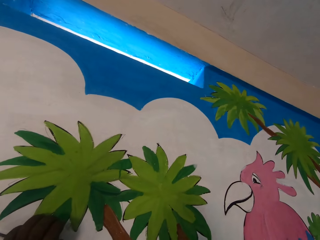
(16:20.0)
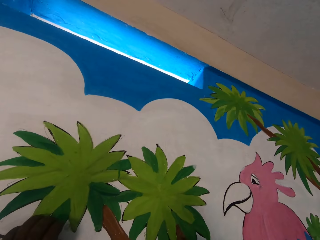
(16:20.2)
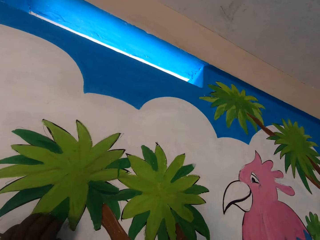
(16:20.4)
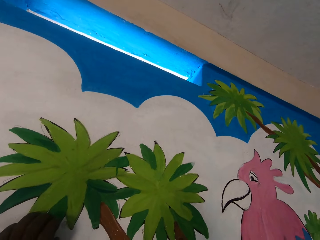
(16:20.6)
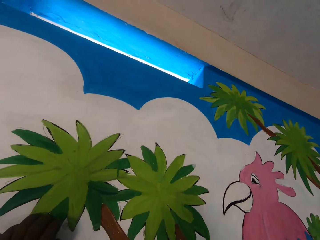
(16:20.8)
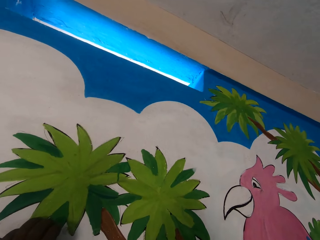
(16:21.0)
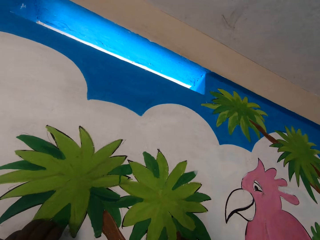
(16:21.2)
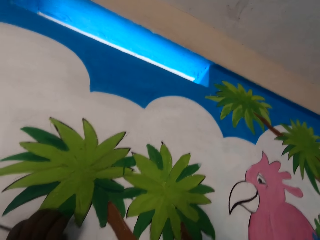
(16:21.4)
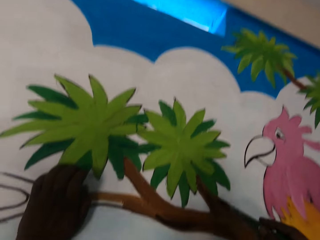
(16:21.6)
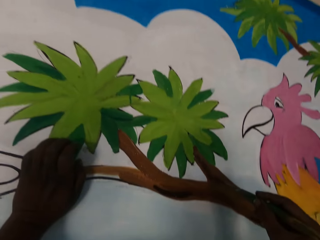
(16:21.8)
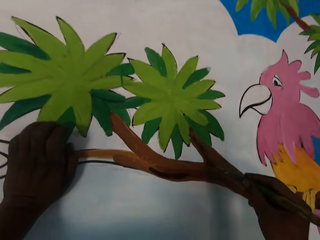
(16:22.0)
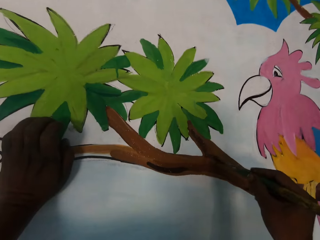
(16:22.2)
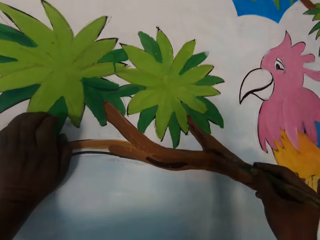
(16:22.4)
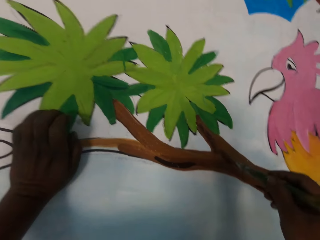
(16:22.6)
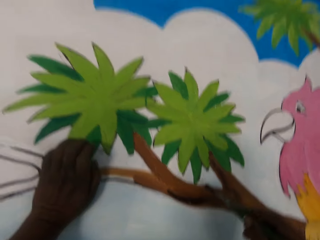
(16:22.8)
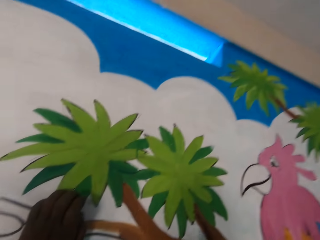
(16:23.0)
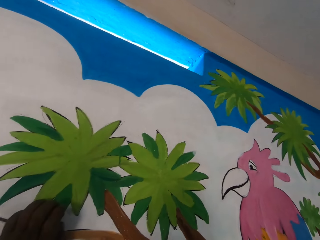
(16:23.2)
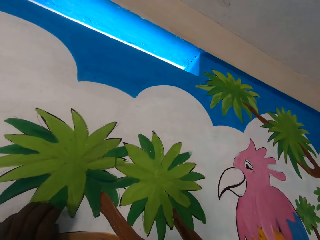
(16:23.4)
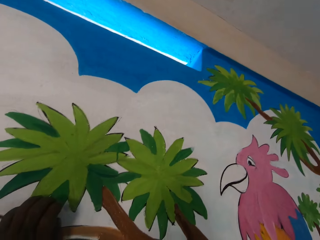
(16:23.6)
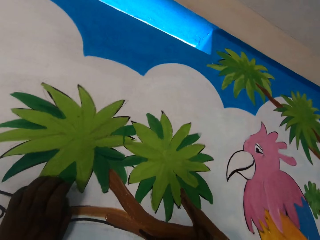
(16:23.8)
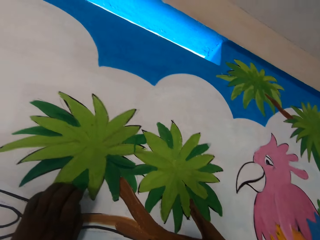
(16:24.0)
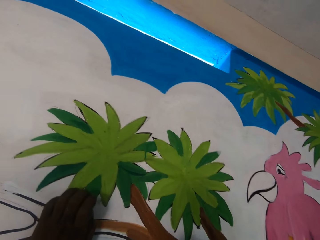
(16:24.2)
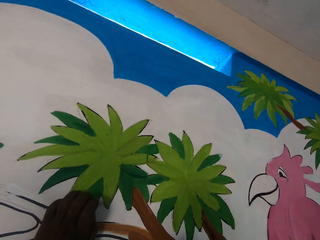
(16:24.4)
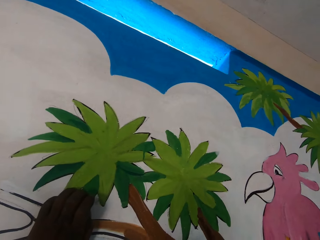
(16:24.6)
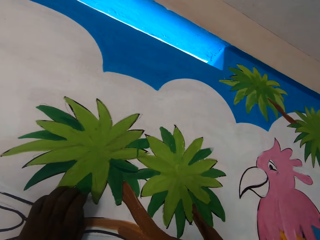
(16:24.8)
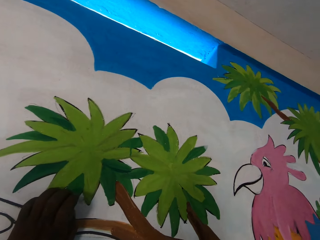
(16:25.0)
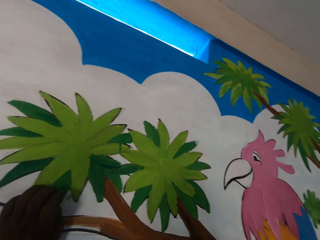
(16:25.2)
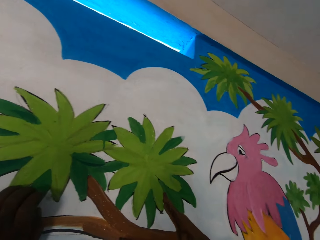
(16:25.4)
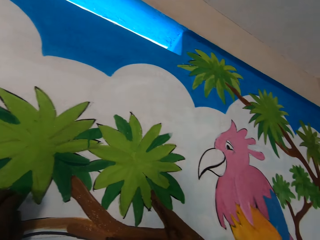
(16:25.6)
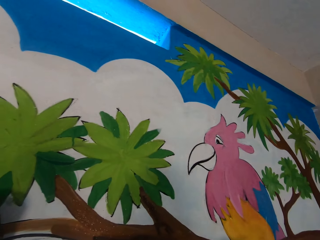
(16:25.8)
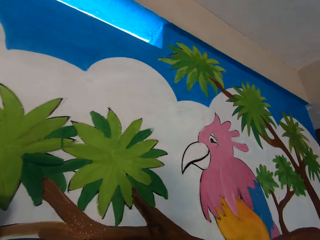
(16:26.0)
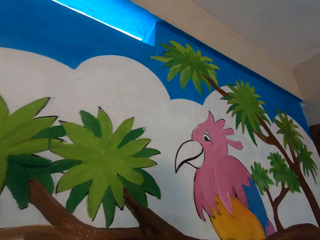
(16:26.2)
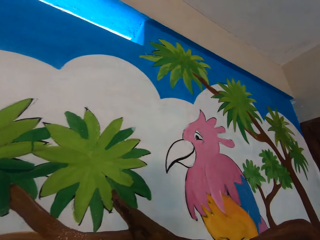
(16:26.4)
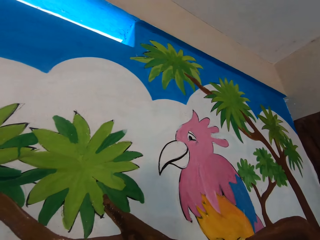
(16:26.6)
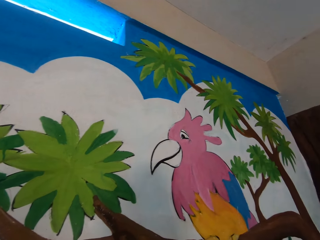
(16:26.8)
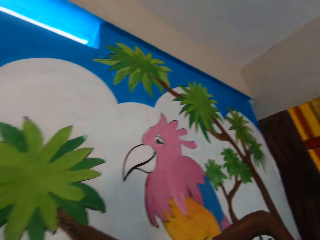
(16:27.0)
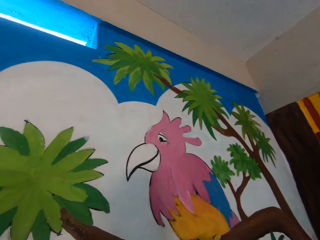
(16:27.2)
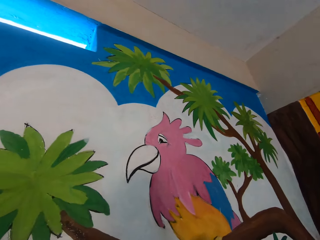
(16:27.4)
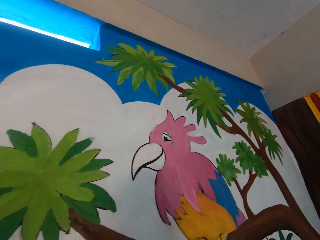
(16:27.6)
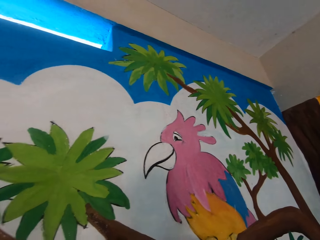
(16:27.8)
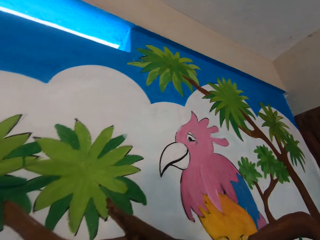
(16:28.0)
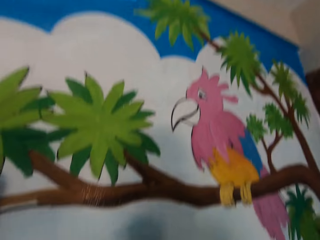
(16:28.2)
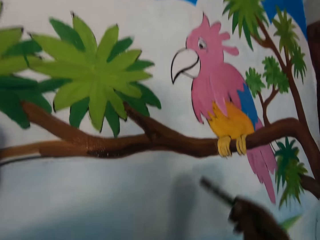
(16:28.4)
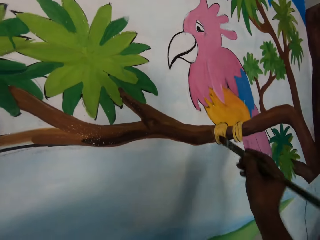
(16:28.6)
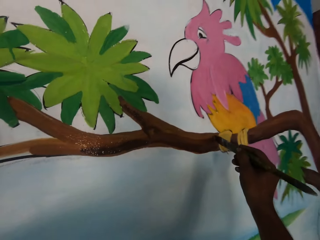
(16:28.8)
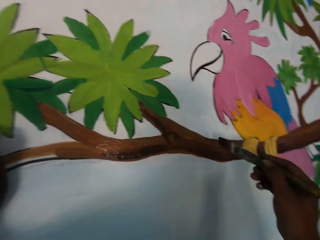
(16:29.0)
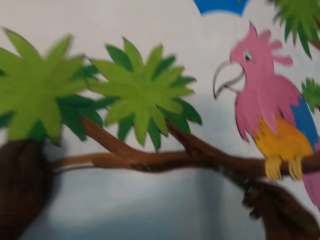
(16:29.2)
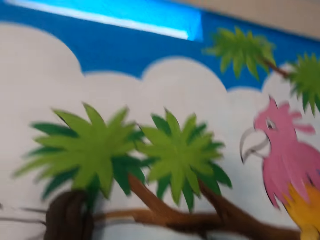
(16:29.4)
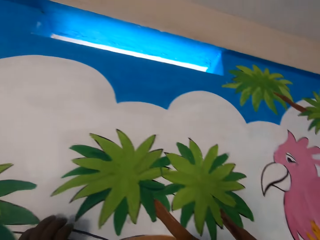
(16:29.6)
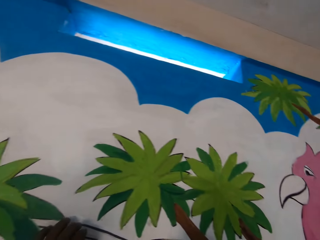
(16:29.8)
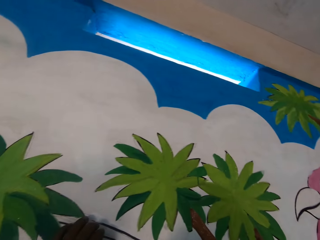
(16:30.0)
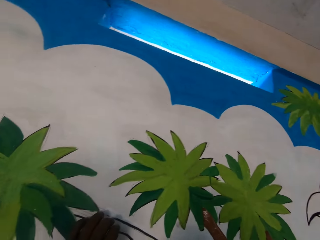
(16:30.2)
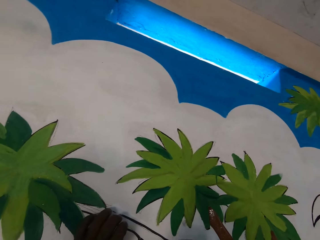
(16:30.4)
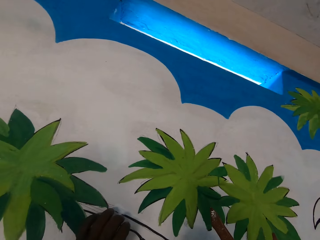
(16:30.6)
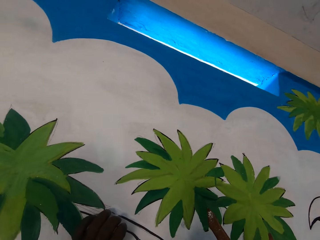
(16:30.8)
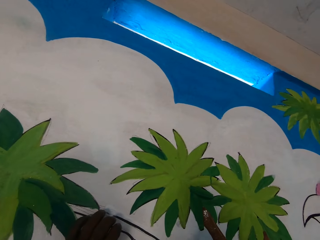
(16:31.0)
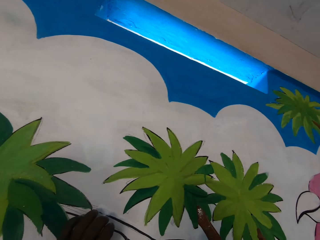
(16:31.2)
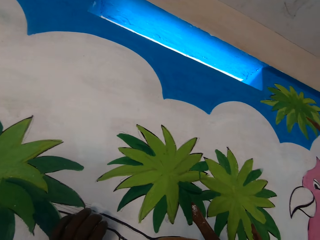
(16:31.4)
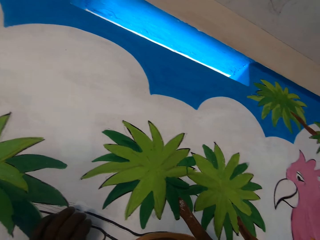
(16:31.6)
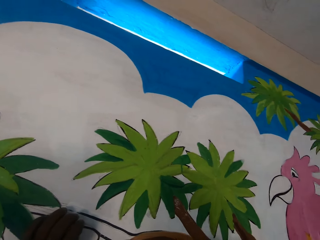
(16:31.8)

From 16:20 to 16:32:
The camera wearer paints the mural on the wall with the paintbrush in his right hand.

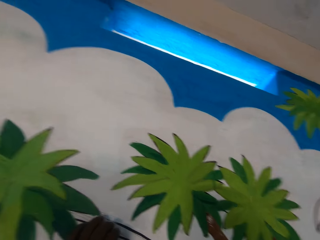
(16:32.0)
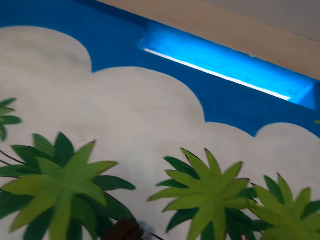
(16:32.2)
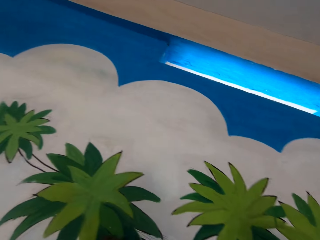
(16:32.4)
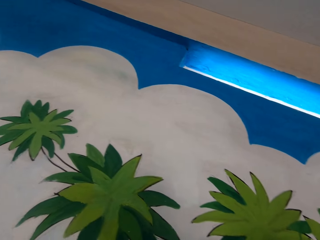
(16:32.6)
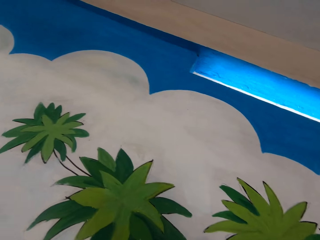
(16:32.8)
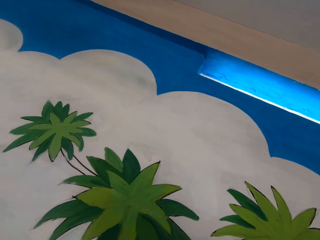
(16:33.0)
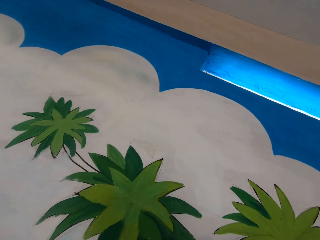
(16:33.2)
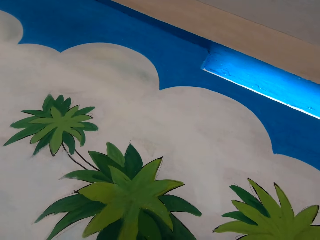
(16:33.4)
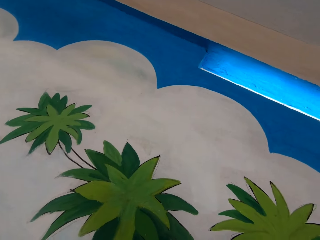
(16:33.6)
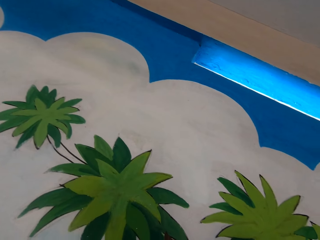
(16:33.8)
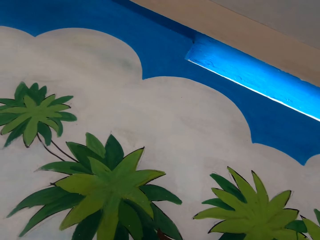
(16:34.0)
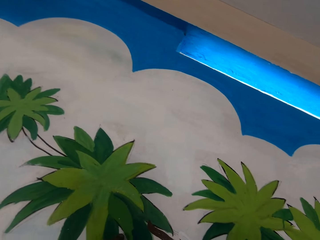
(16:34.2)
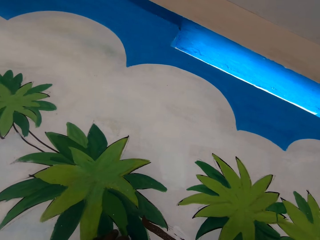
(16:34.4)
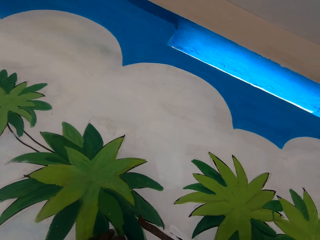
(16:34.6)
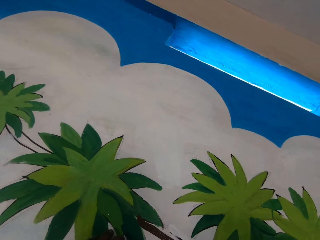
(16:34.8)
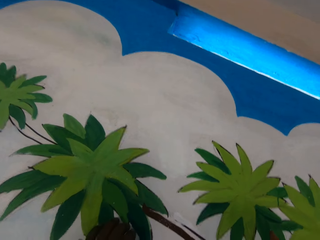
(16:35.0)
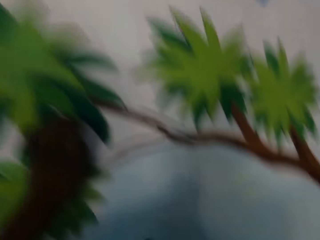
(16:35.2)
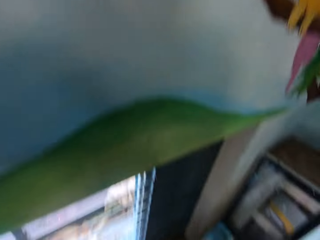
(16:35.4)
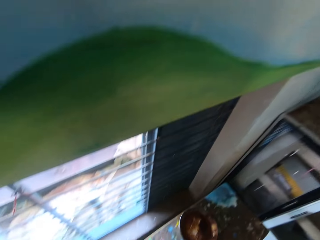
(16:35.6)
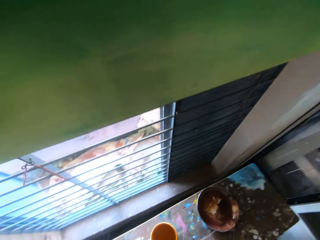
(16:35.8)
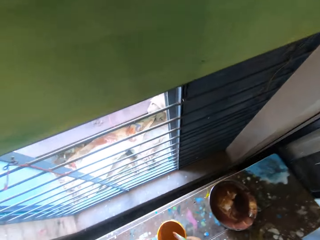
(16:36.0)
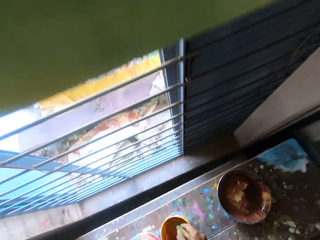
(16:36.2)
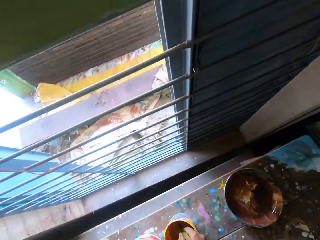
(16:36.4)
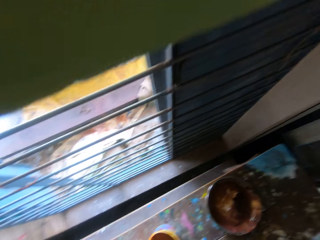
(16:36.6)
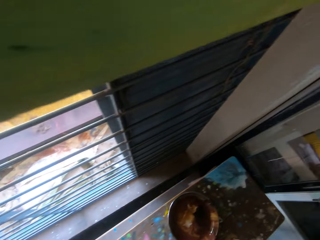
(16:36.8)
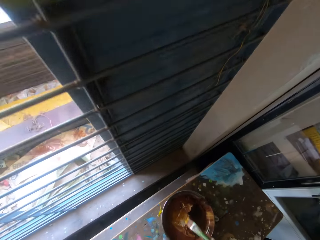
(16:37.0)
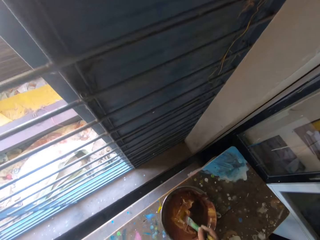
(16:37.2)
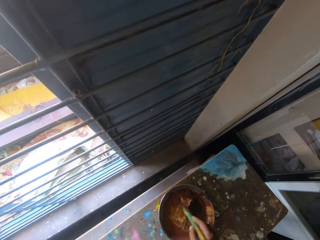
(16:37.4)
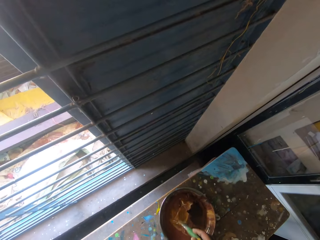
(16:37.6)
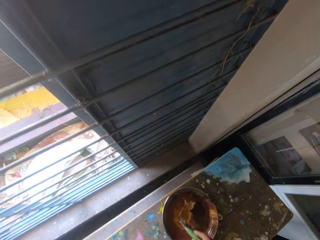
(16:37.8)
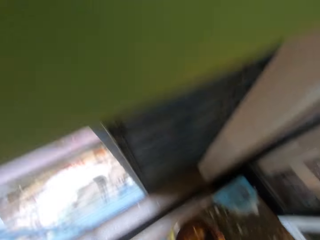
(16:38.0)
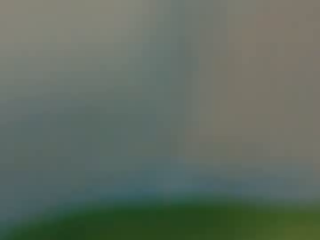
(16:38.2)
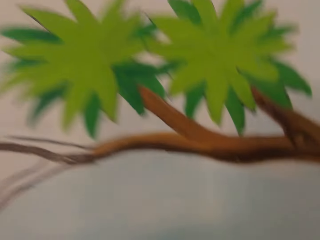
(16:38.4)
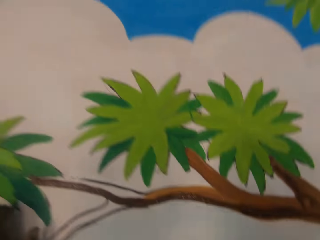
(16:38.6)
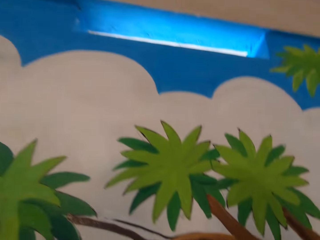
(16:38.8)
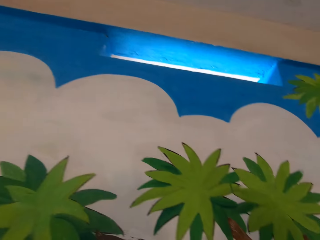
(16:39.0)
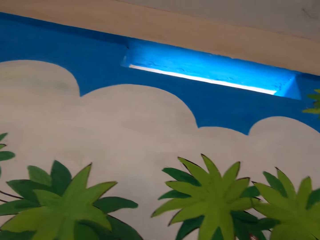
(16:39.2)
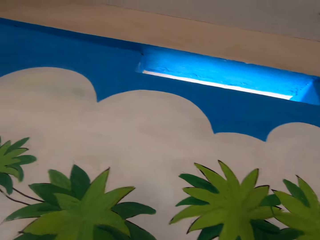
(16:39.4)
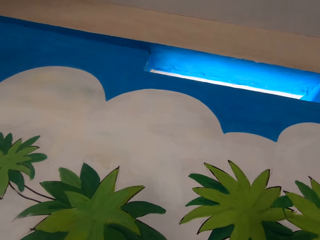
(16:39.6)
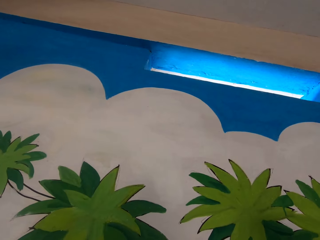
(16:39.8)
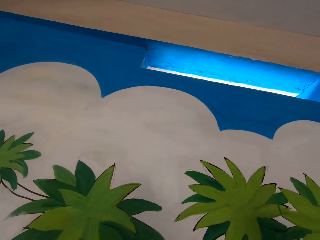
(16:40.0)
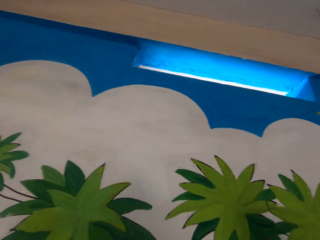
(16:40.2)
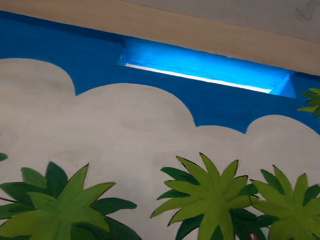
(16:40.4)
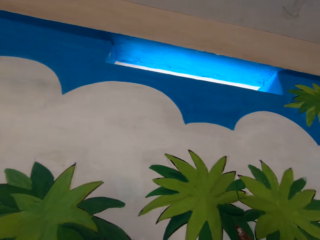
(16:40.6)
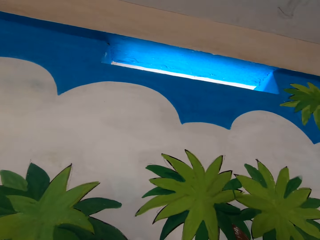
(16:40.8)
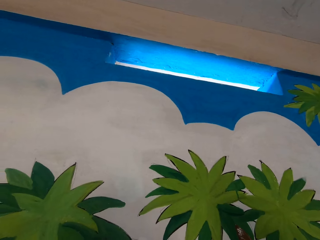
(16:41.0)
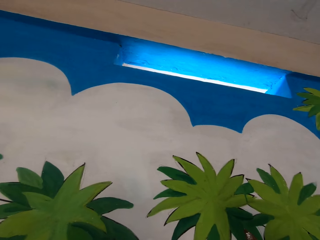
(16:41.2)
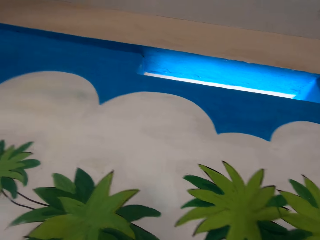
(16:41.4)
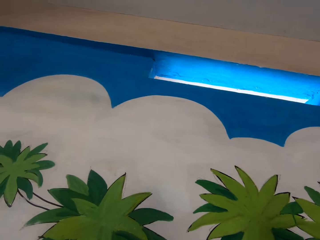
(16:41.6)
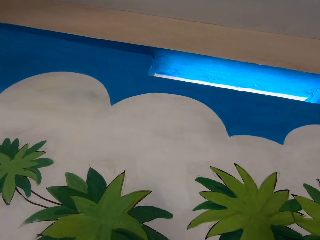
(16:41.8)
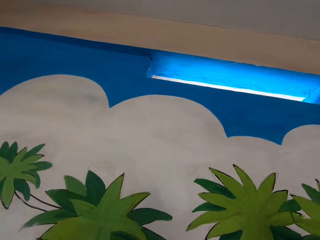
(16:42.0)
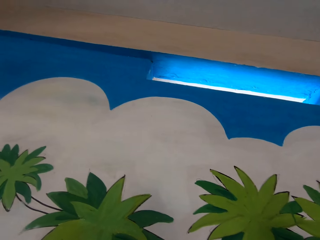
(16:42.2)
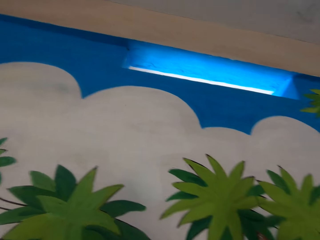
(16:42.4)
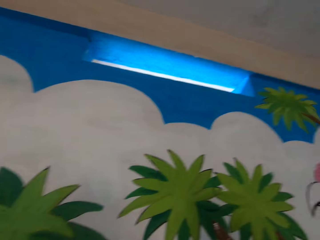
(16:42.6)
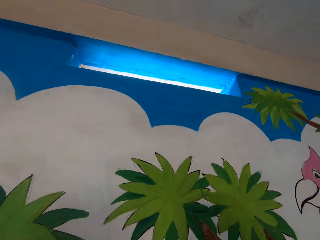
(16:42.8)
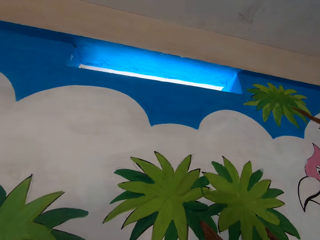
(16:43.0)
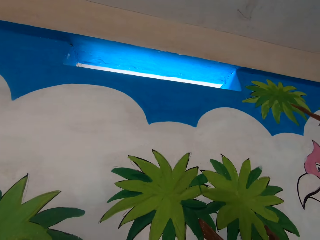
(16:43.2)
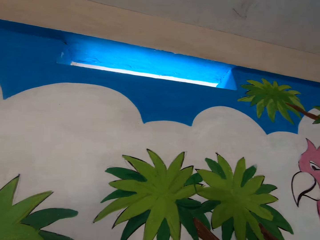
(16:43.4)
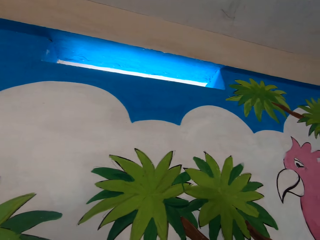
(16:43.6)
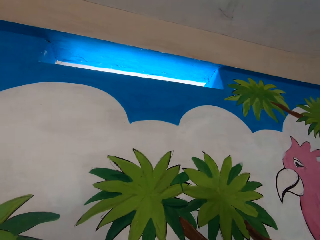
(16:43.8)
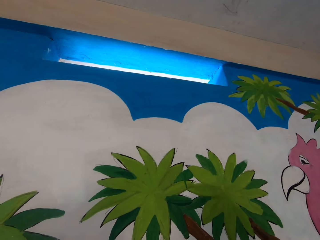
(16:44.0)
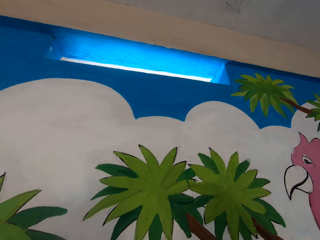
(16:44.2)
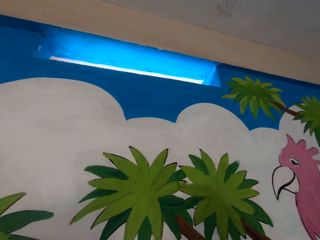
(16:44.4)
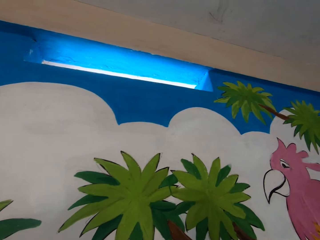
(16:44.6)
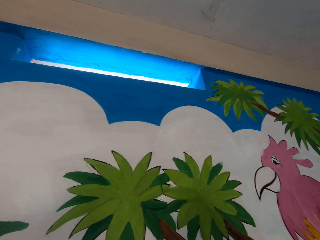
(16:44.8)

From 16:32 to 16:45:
The camera wearer takes paint from the third paint bucket on the floor with the paint brush. He takes paint from the first paint bucket on the floor with the paint brush. He paints the mural on the wall with the paintbrush in his right hand.
